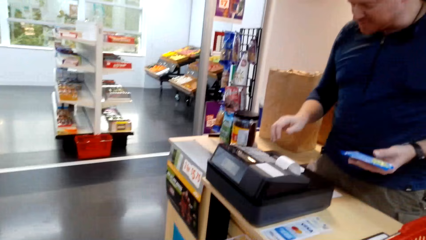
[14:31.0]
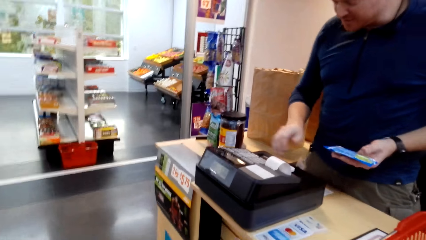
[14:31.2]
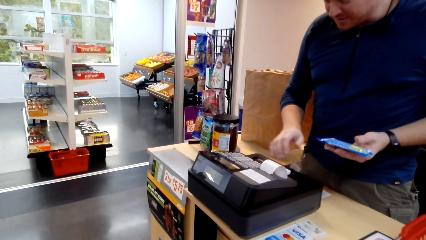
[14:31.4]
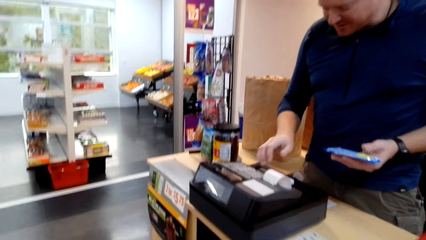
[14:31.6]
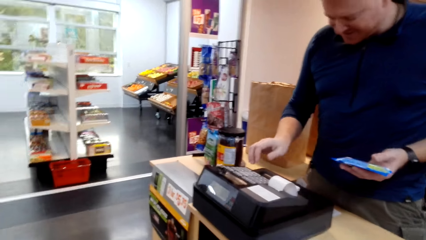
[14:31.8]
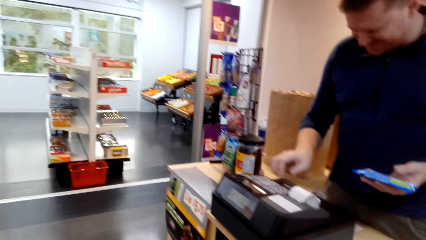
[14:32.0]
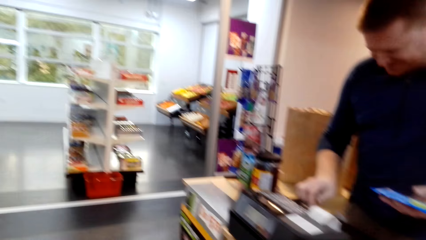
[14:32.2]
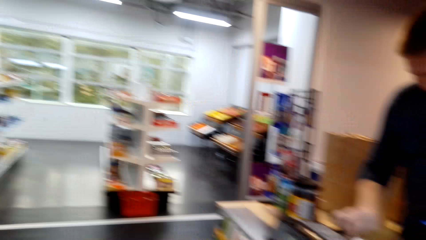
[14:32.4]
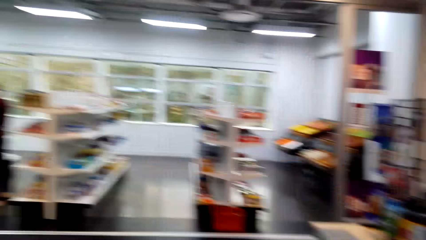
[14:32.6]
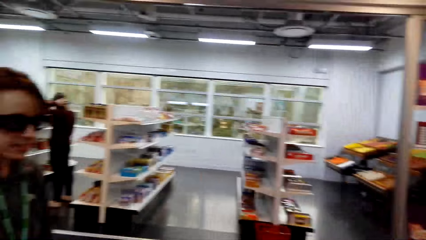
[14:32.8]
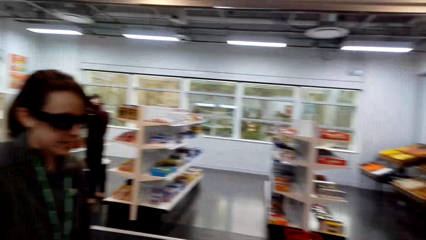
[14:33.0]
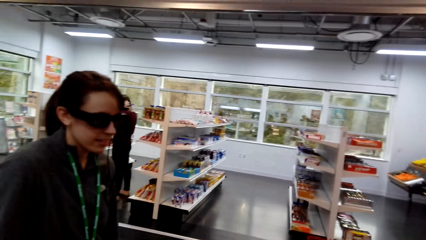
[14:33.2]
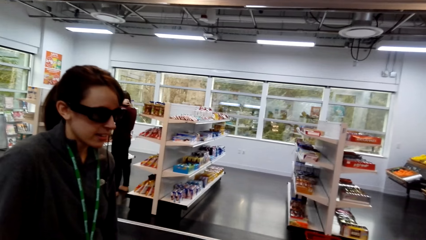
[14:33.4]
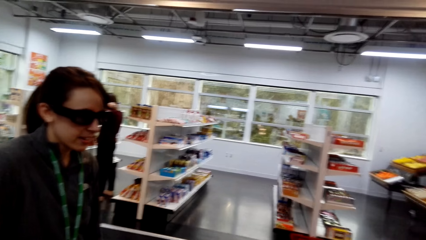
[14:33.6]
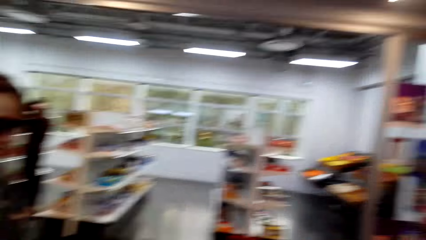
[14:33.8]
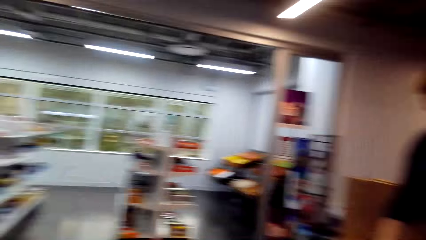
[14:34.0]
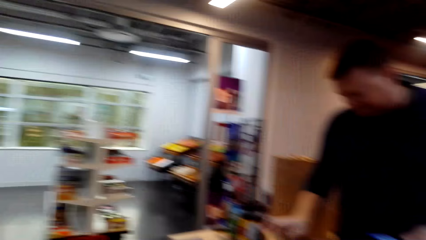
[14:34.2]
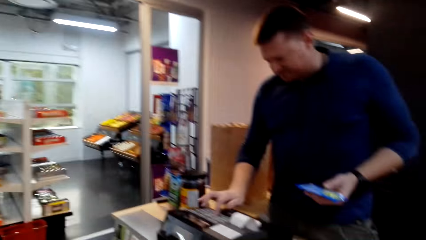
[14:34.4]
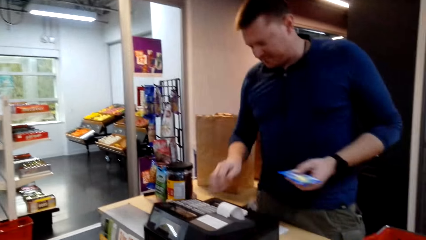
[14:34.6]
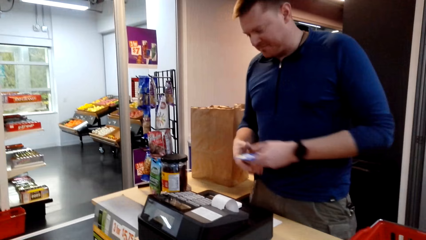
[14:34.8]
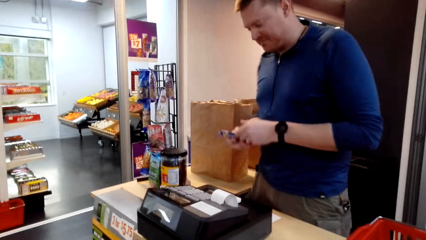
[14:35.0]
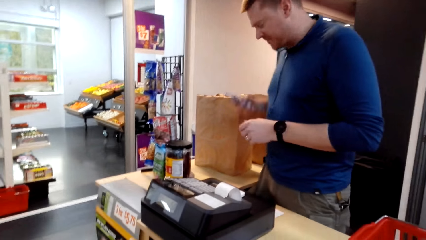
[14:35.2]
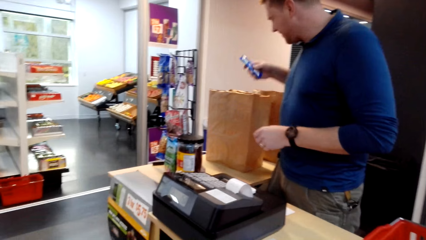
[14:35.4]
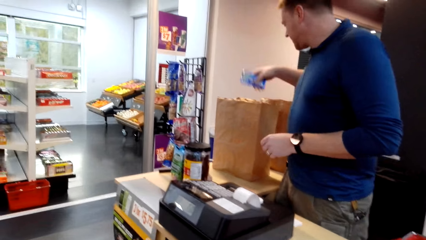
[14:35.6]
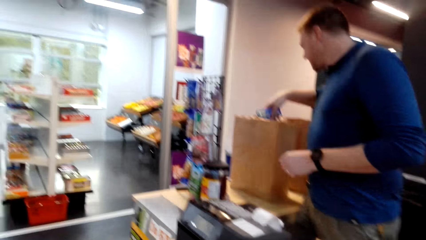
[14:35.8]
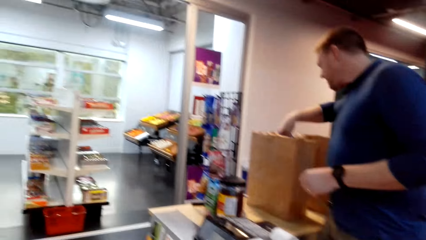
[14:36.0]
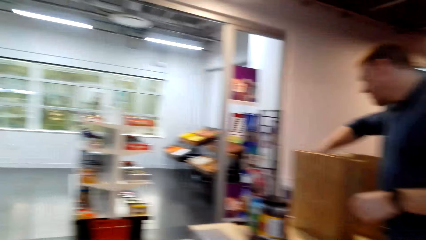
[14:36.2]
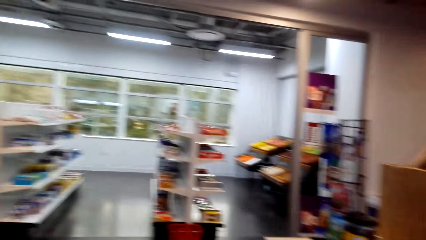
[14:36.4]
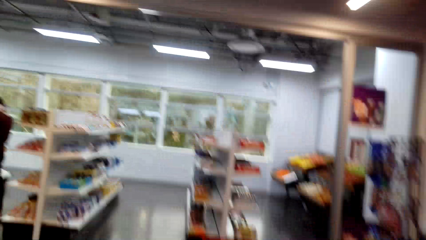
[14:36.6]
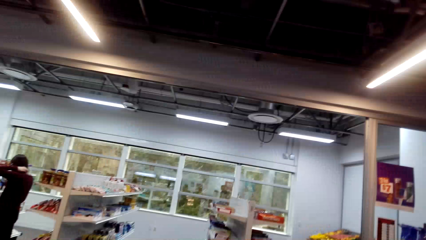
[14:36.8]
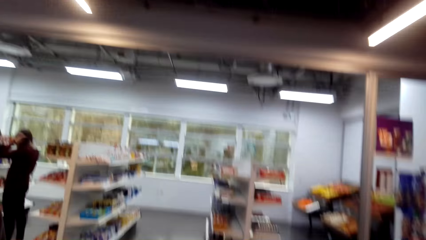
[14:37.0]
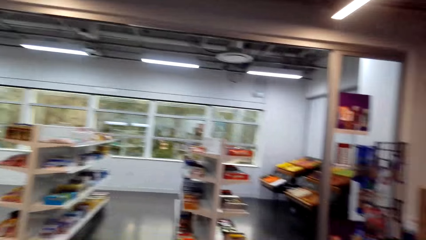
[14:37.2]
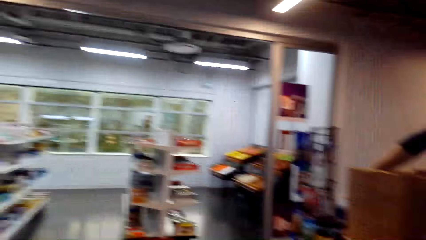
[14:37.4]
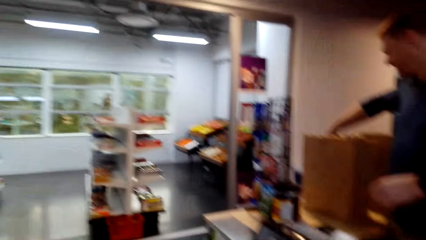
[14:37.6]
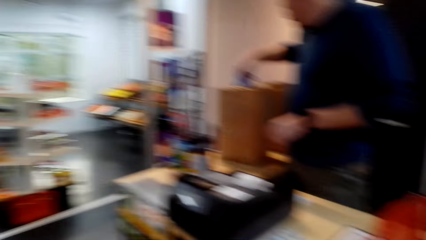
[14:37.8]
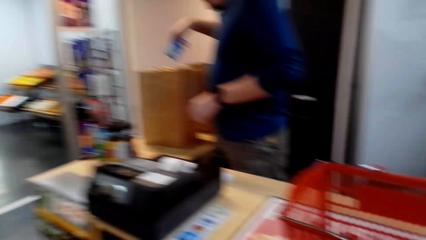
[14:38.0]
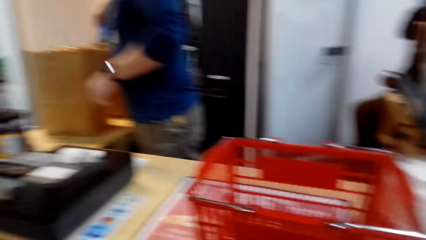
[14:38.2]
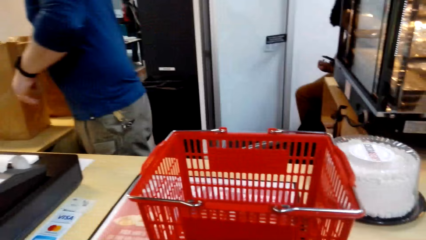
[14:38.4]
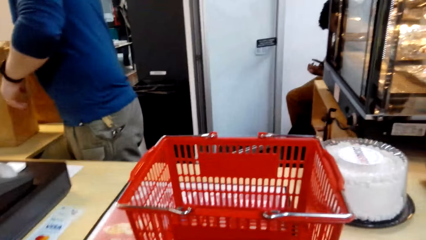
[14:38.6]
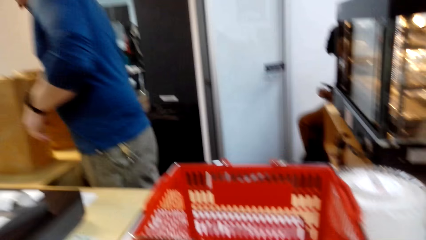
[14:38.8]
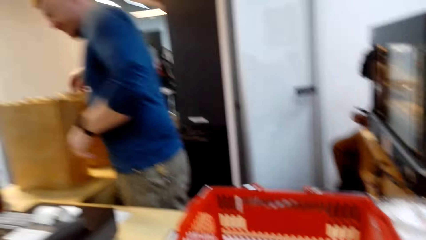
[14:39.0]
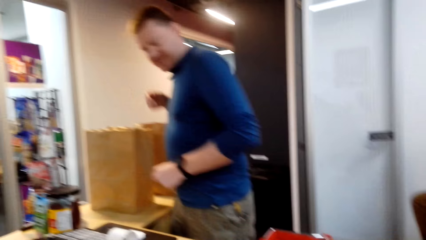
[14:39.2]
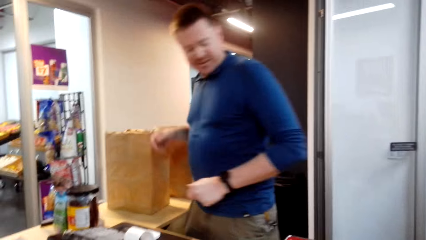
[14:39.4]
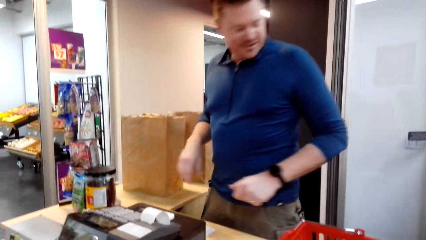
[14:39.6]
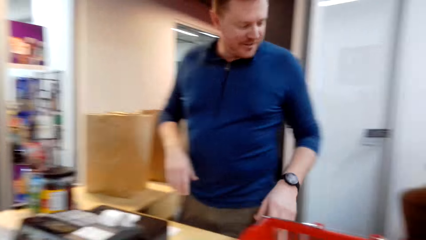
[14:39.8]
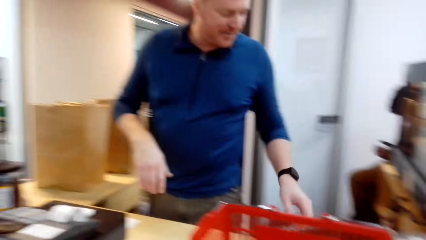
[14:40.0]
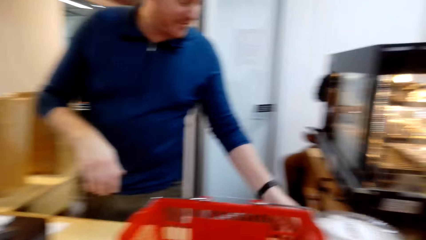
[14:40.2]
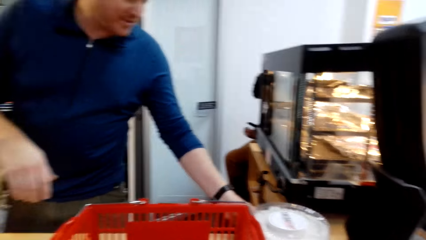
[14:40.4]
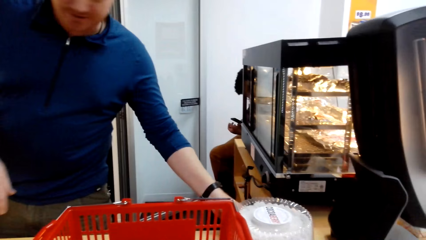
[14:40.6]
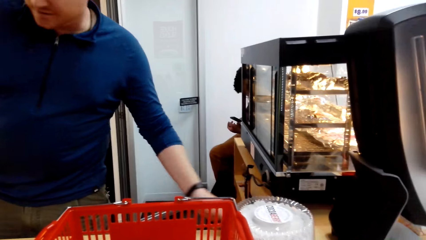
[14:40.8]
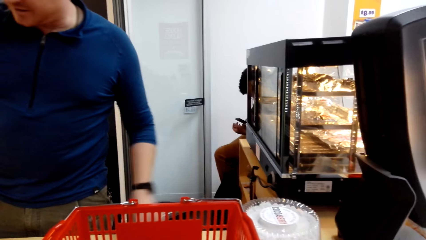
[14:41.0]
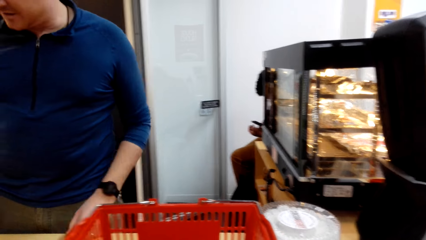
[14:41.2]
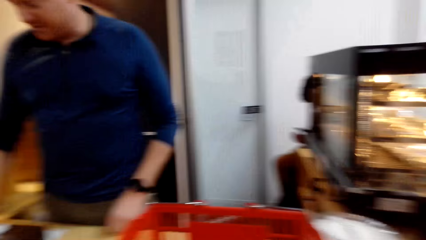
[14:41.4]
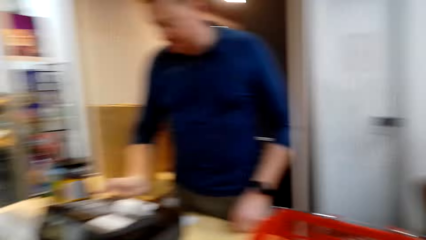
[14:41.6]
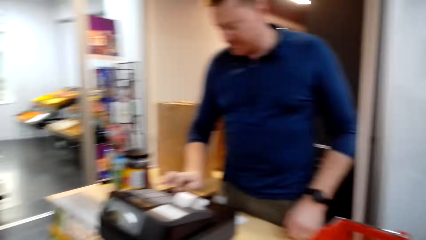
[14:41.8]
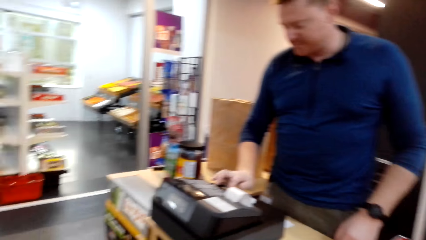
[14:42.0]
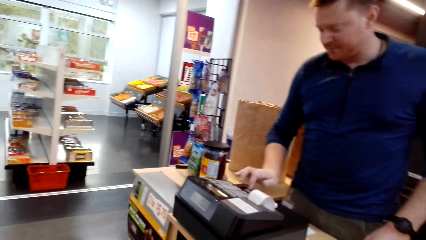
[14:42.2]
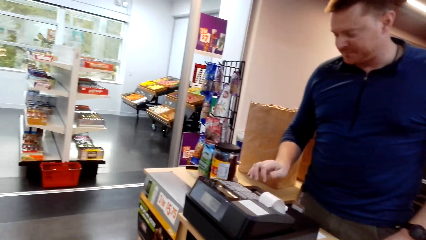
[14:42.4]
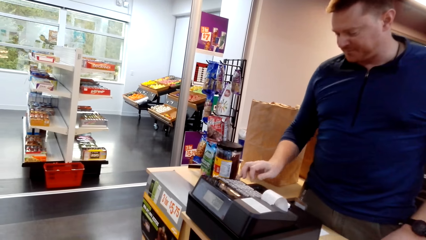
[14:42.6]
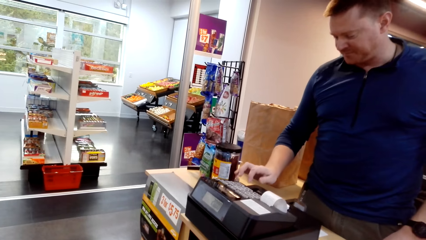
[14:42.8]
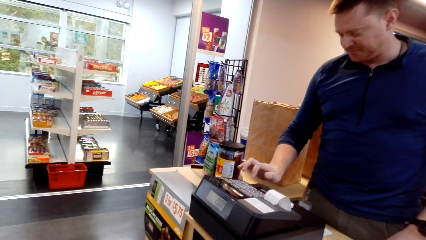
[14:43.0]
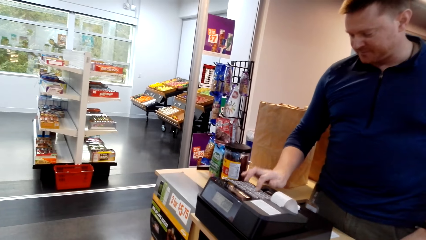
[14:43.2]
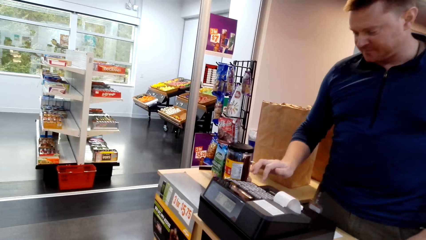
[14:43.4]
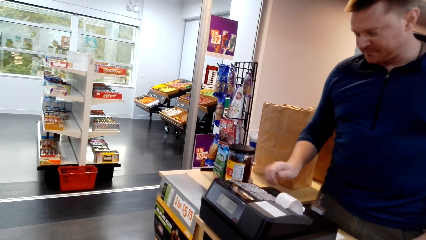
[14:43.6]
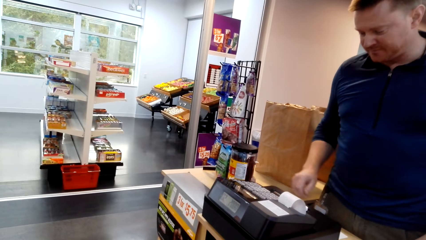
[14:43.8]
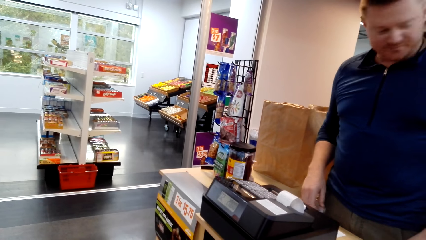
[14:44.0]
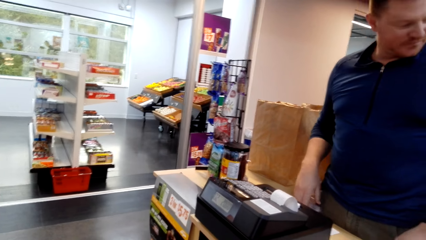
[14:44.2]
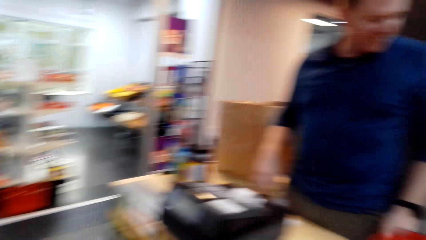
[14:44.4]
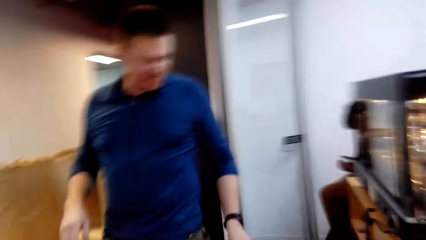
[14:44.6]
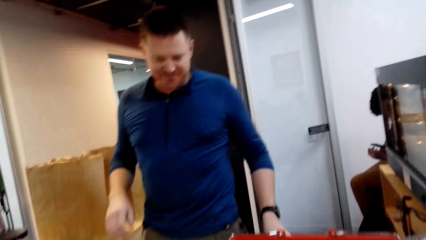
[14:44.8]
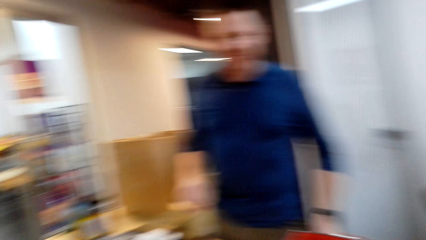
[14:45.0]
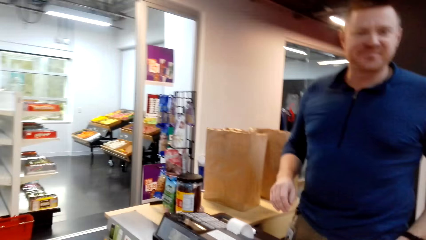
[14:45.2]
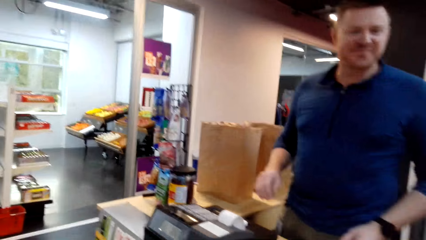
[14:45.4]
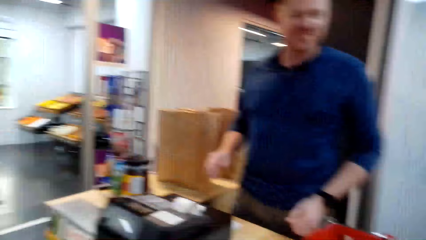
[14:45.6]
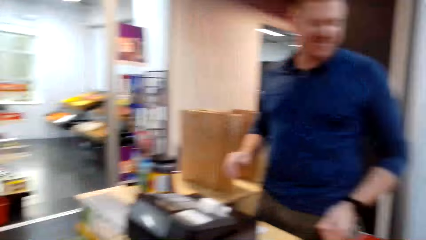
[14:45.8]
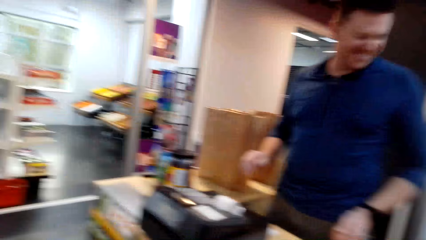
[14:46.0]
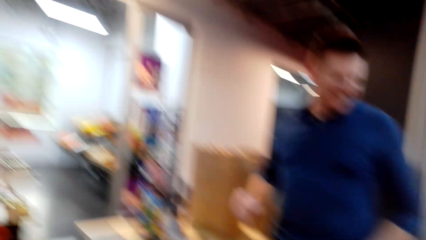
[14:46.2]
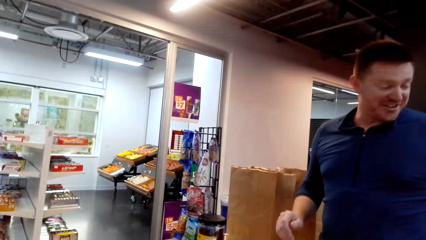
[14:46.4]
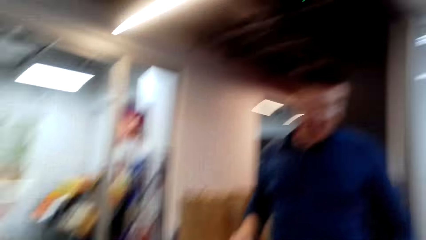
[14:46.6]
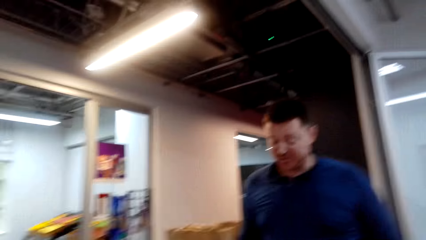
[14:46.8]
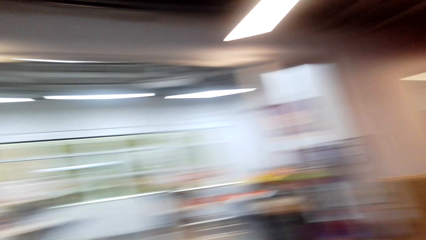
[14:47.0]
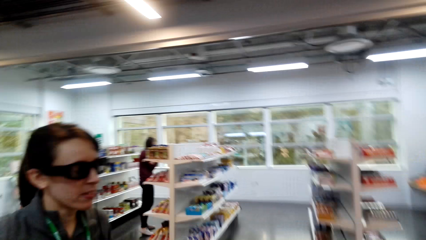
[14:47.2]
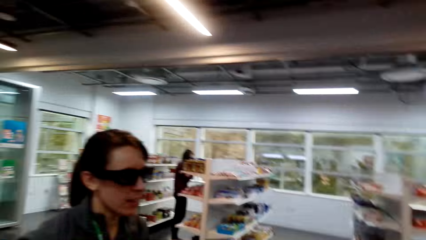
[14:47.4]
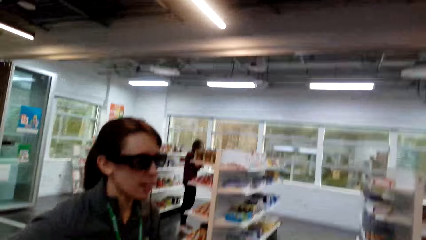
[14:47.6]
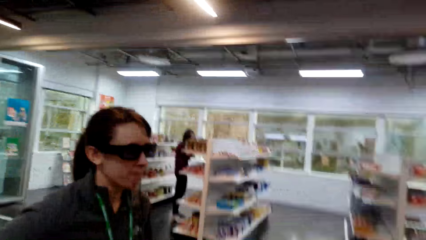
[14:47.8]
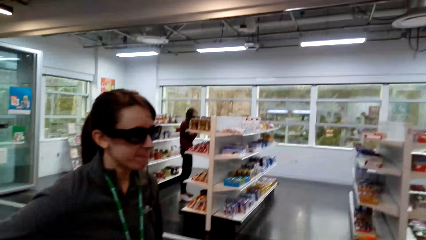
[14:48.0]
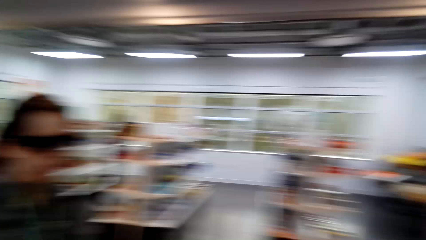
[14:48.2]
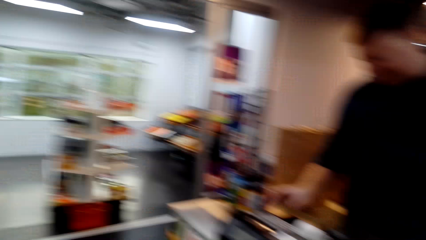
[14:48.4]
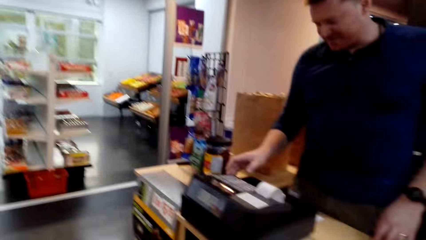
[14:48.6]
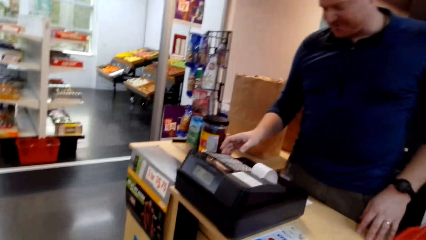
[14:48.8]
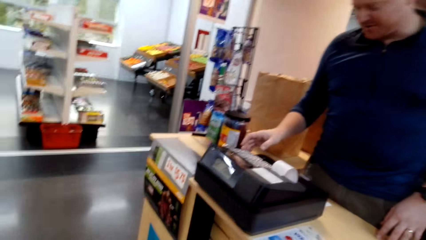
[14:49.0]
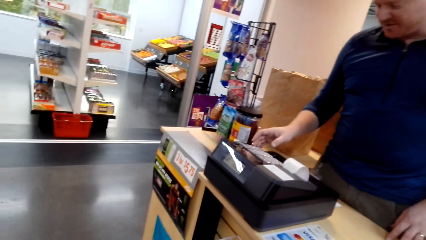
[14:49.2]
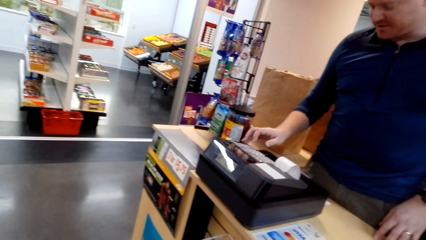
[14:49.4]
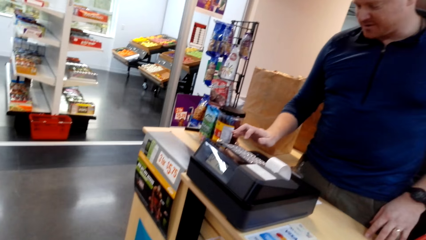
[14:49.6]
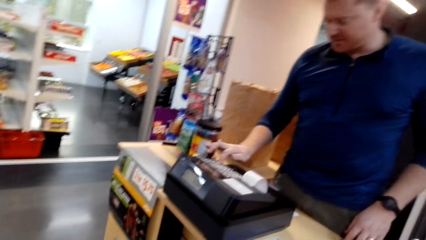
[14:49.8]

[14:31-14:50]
A cashier dials on the cash register. The camera wearer looks at a woman. The cashier puts a food packet in the brown shopping bag. The camera wearer looks around. The cashier dials on the cash register.
